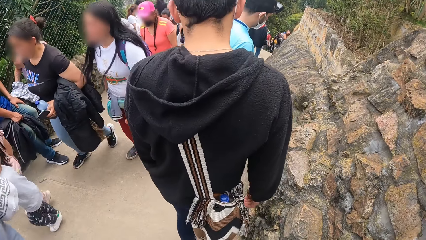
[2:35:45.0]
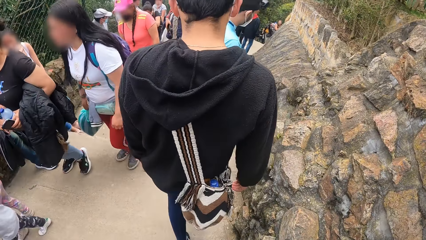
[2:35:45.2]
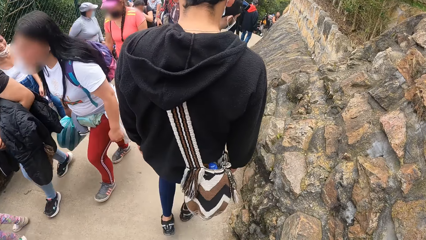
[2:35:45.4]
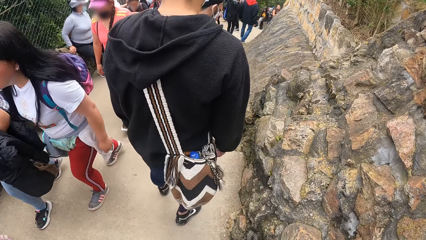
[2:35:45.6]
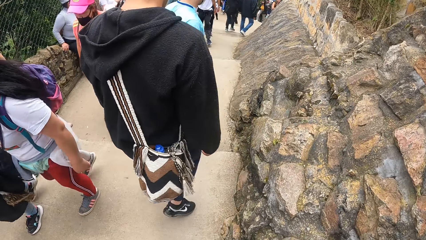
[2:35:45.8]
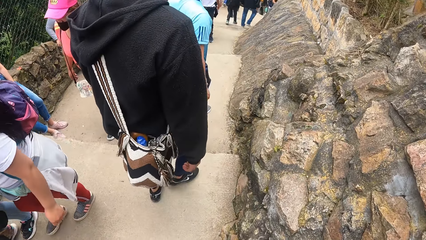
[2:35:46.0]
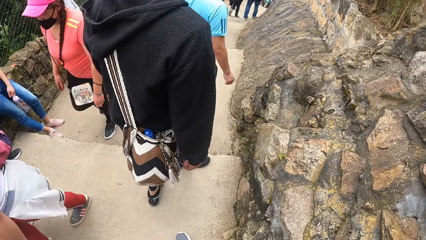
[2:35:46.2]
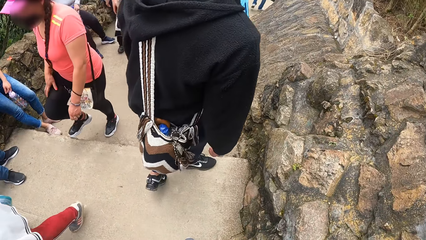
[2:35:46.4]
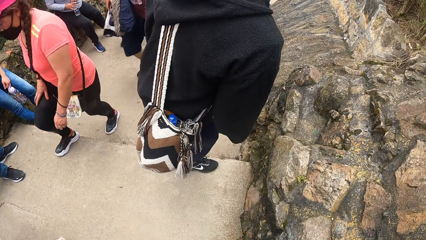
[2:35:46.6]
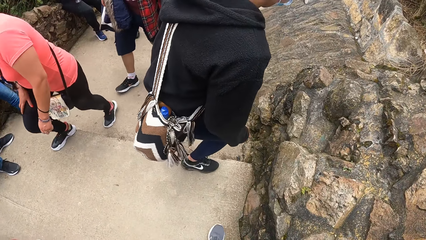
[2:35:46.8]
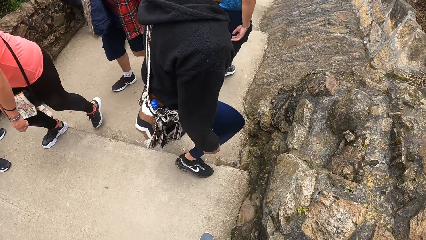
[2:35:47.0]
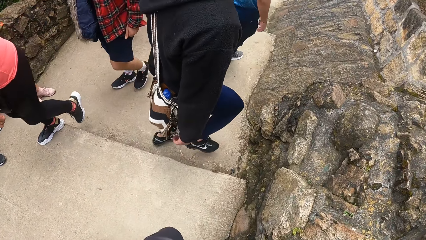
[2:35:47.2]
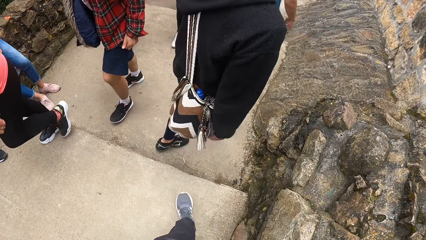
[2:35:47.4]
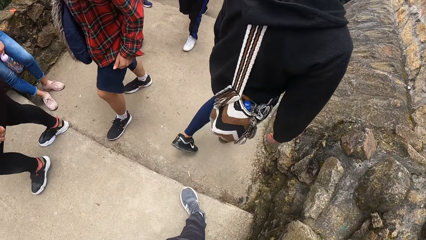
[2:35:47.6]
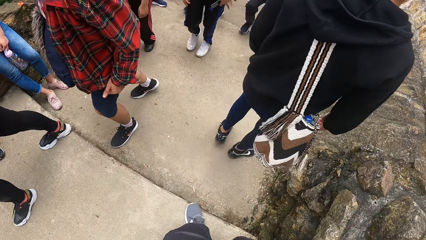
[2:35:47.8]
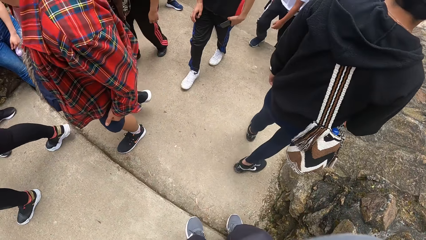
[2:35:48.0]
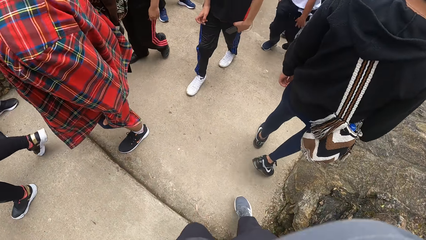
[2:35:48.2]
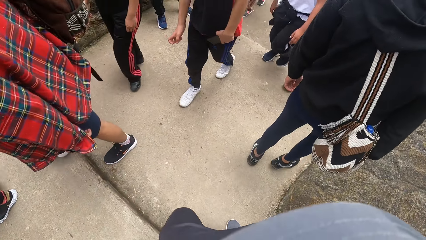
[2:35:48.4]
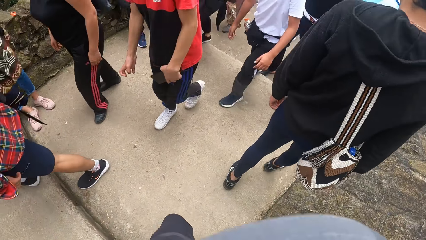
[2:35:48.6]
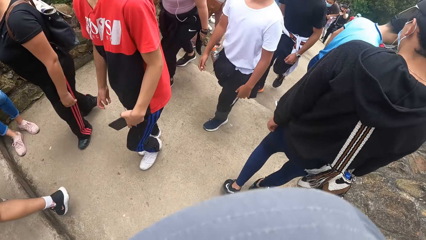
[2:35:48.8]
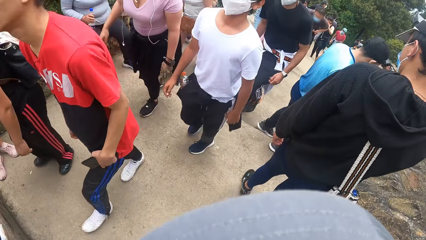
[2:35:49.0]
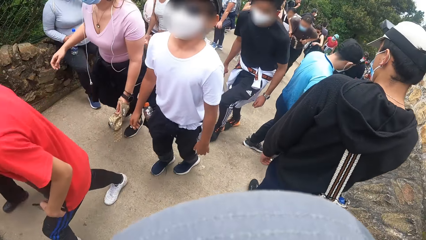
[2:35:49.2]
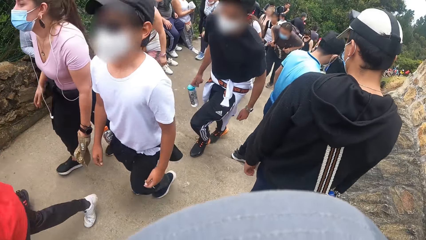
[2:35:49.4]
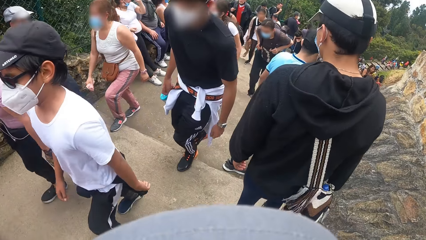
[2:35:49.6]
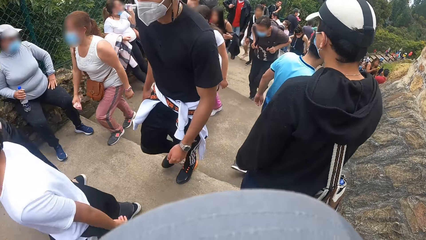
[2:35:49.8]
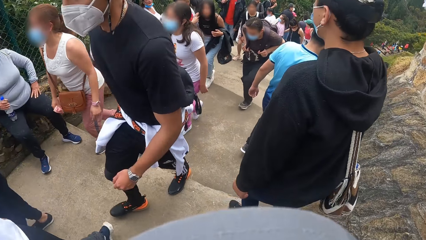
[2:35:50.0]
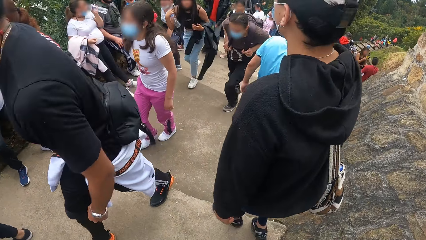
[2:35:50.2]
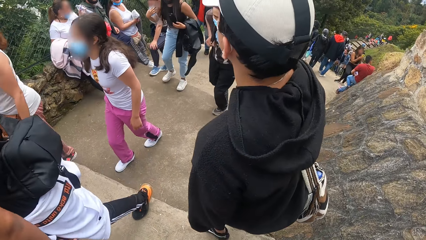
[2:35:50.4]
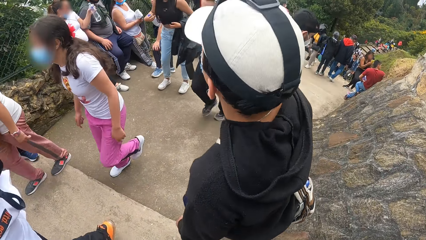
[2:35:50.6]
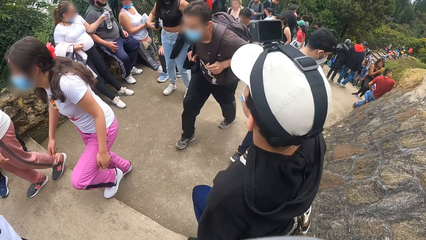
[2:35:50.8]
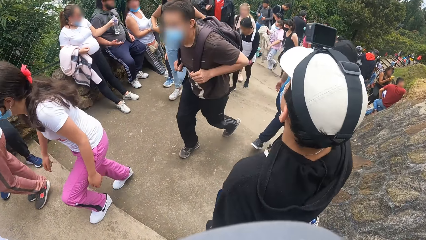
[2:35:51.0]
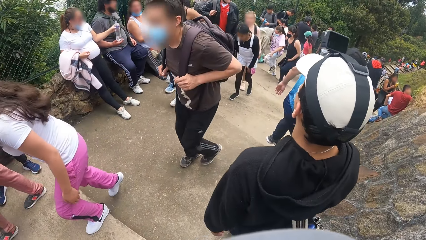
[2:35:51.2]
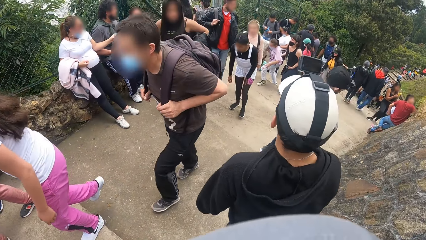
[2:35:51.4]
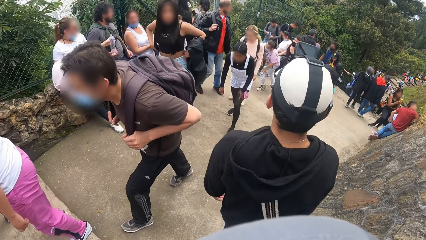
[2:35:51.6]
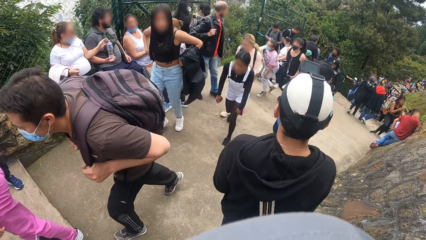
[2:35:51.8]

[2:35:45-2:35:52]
The man walks down a staircase.

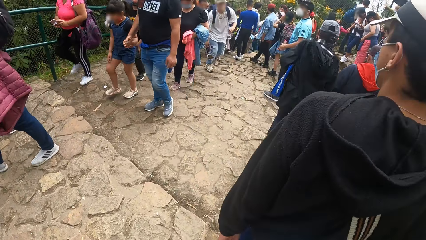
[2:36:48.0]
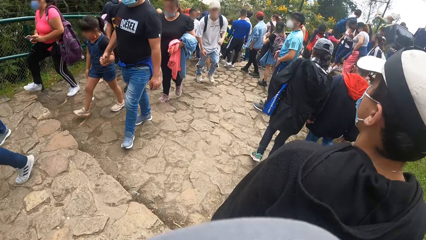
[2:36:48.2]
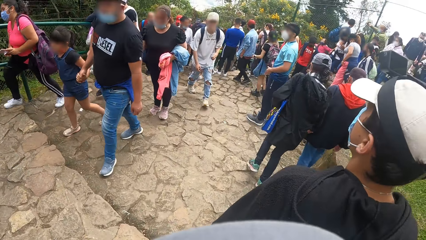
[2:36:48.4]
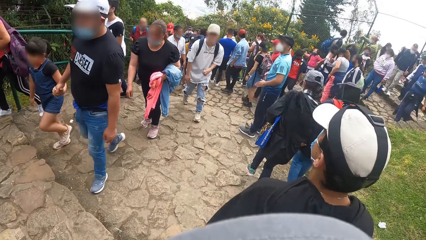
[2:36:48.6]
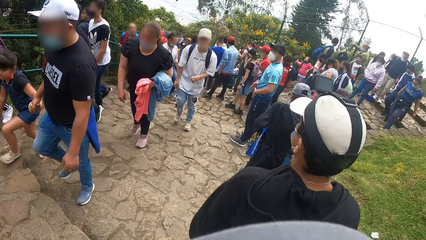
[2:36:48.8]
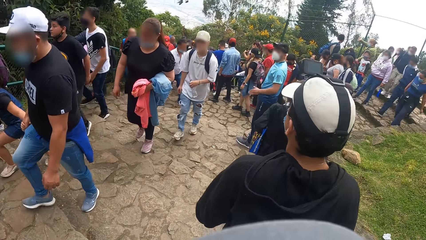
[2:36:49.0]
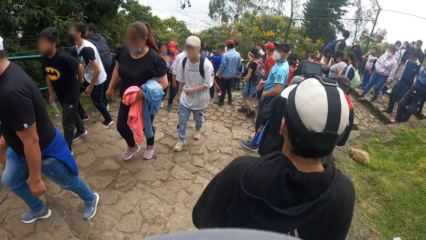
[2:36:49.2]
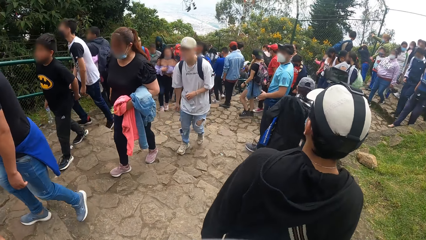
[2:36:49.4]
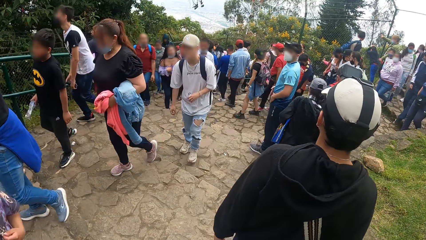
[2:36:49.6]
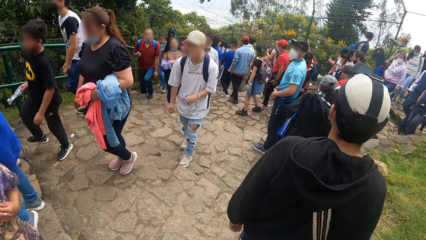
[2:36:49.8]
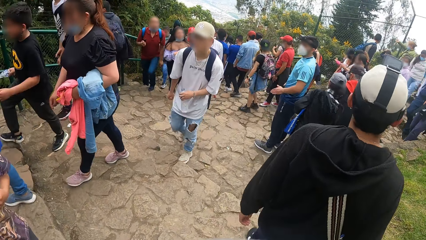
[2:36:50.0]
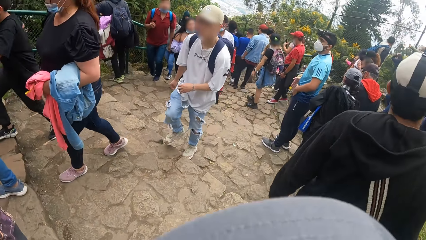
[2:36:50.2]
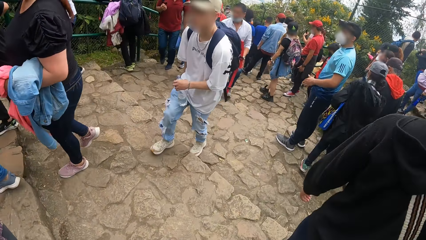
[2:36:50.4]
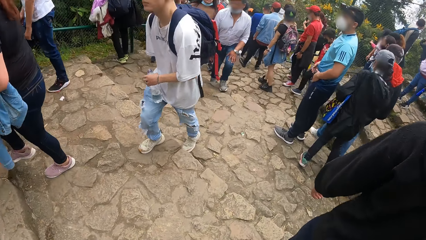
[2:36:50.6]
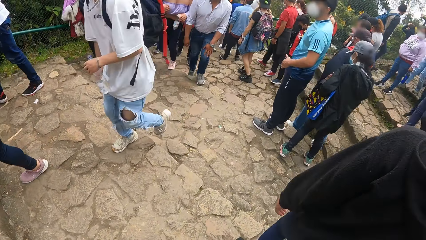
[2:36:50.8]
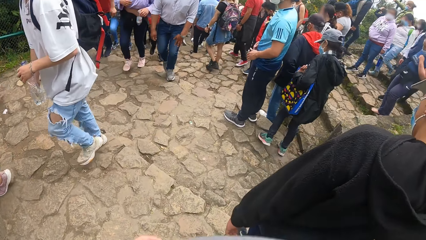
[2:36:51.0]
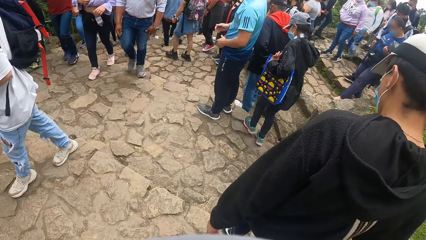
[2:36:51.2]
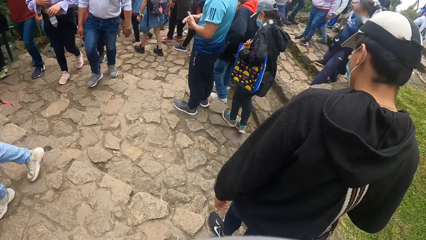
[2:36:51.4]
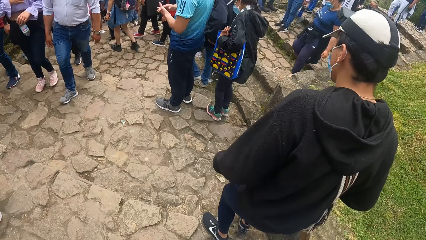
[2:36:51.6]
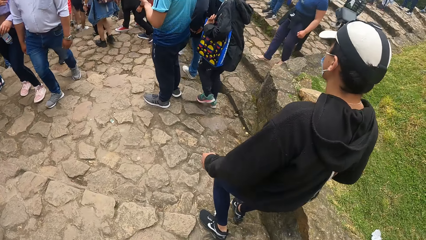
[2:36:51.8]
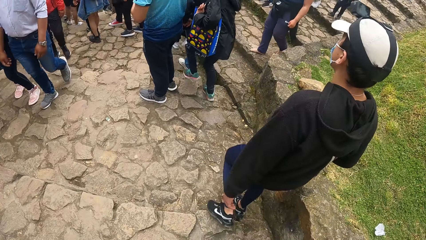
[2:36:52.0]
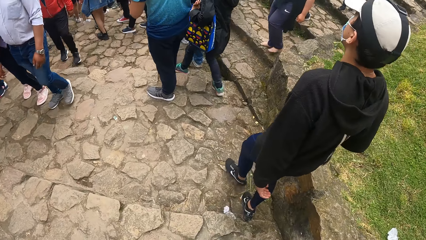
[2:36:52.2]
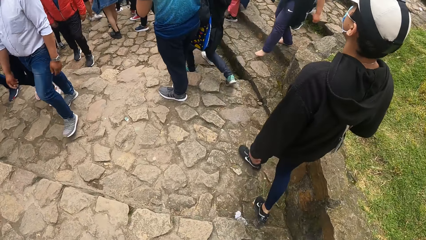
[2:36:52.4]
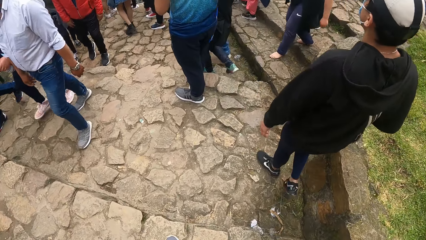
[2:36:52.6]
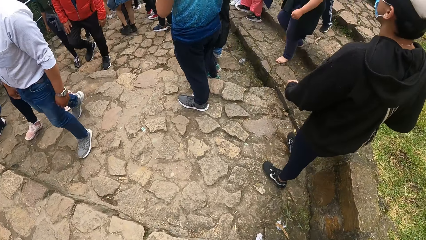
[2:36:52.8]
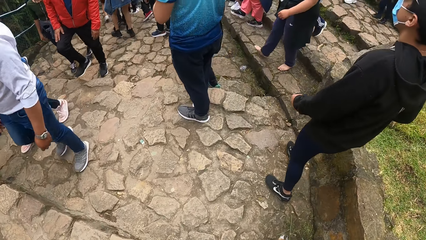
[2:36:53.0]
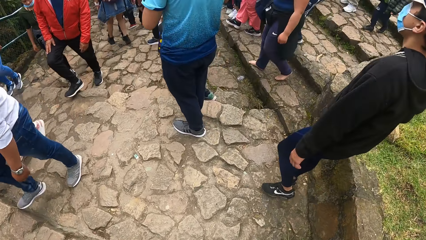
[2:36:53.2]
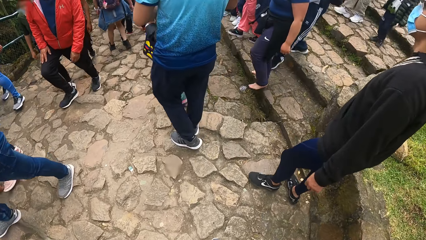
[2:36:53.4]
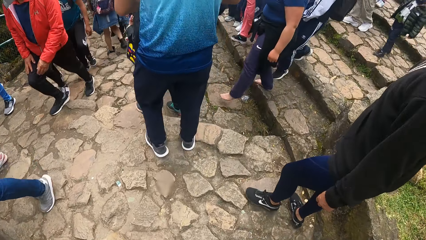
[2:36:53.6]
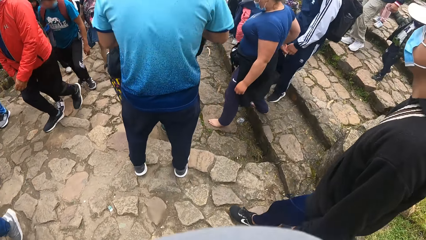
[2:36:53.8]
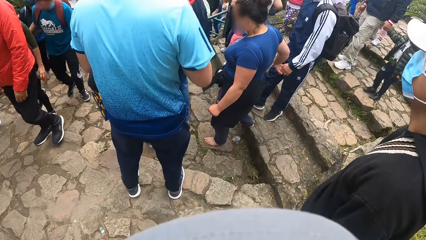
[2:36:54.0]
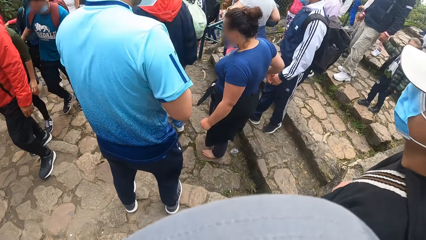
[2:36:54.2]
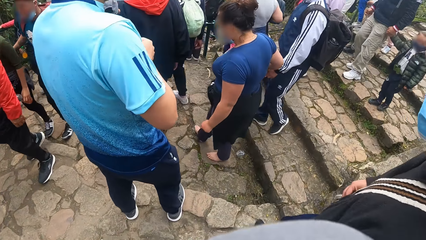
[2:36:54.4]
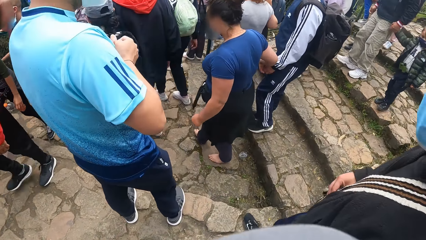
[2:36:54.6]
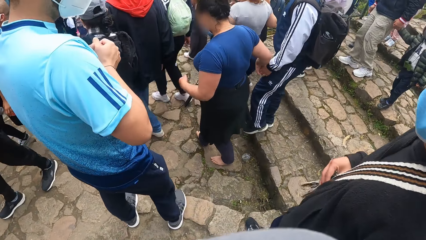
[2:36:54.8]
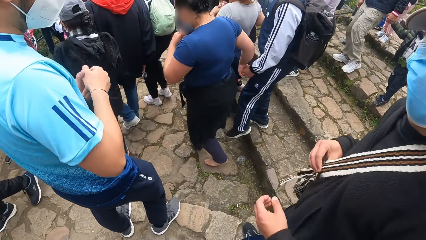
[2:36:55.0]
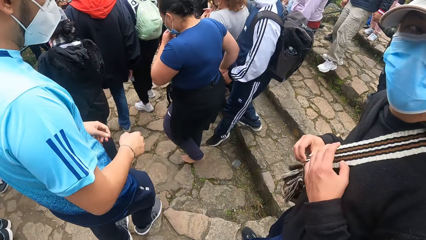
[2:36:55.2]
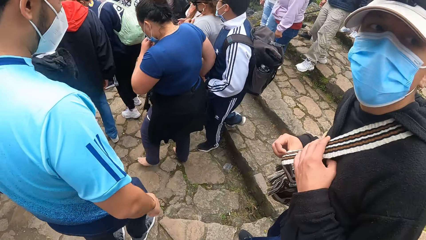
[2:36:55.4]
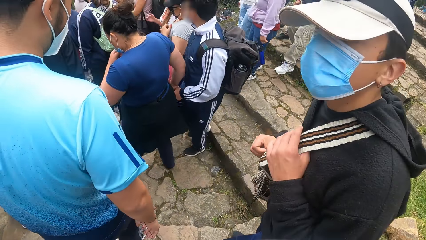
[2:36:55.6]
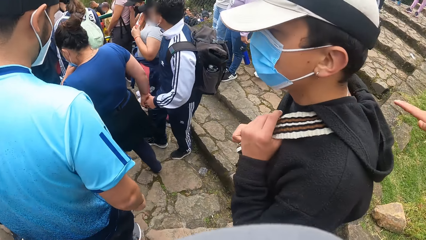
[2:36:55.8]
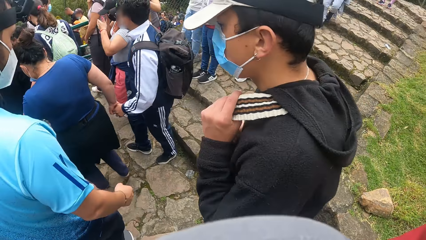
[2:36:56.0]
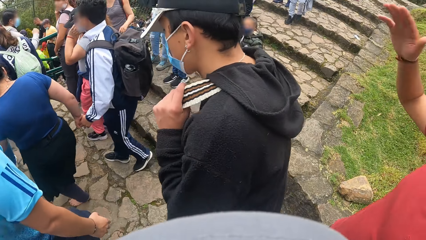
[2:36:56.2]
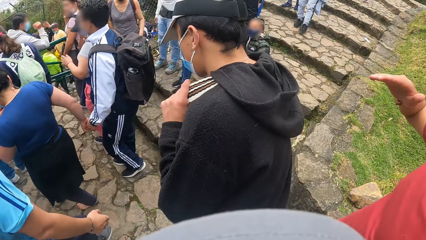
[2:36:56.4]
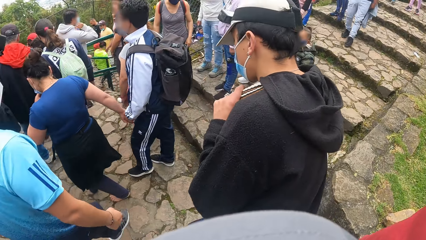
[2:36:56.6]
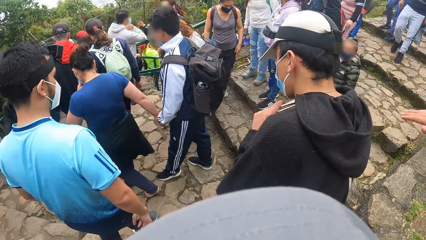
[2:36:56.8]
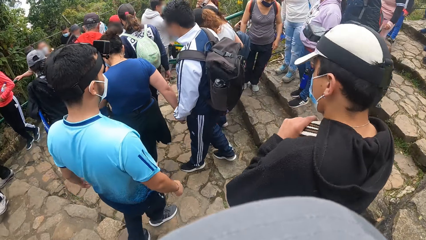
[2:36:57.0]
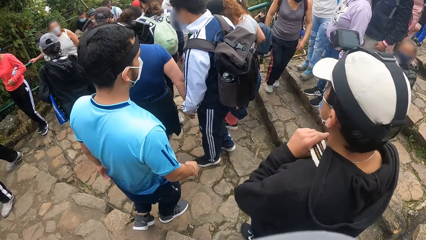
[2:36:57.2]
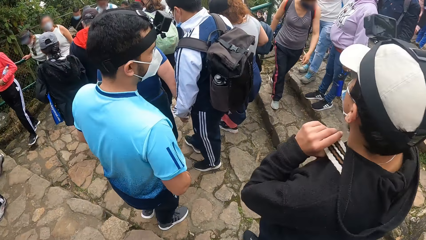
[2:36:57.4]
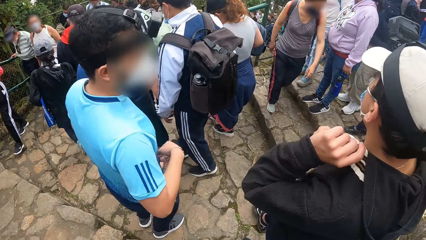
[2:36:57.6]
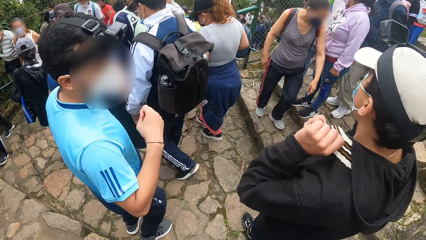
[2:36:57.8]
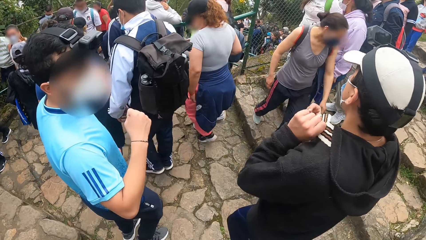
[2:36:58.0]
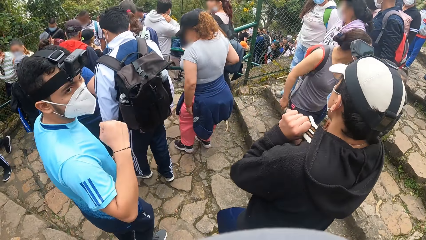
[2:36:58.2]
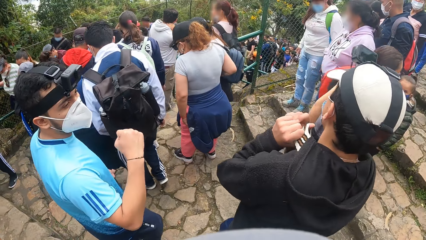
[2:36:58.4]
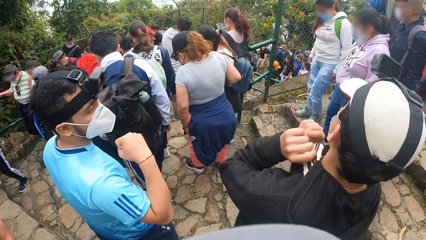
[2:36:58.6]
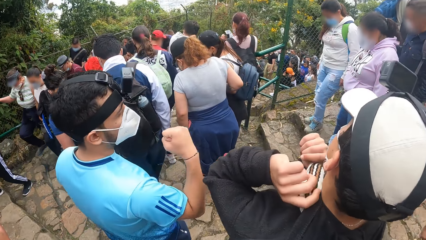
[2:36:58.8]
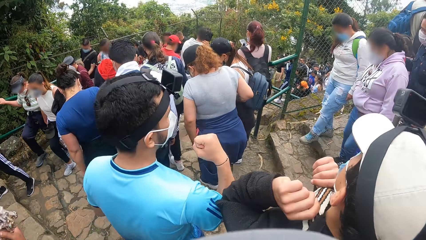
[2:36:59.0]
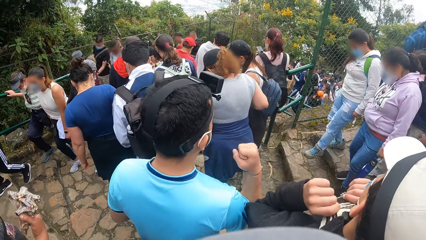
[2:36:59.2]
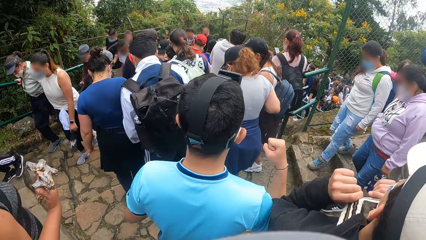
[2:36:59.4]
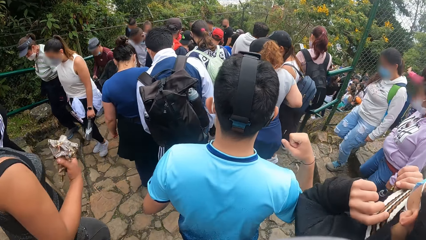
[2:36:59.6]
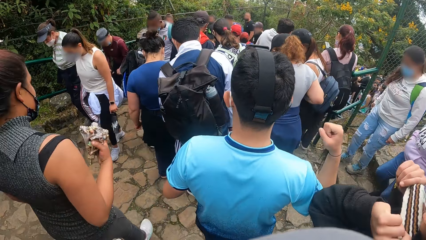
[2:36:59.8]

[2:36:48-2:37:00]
The camera wearer looks around. The man grabs the handle of the bag with both hands. Another man talks to the camera wearer.
